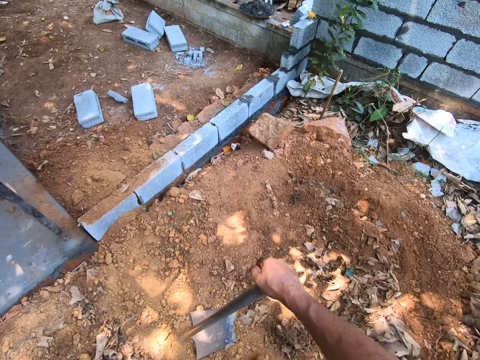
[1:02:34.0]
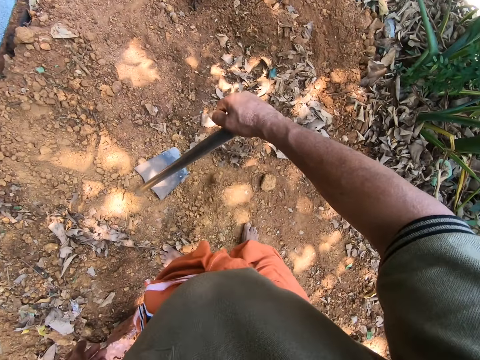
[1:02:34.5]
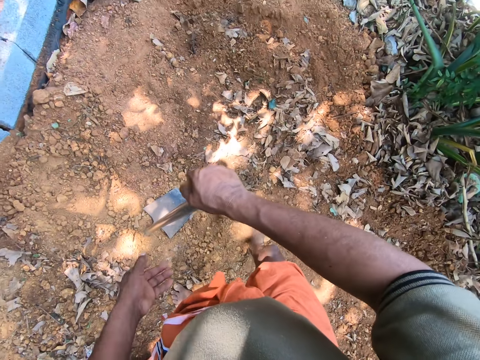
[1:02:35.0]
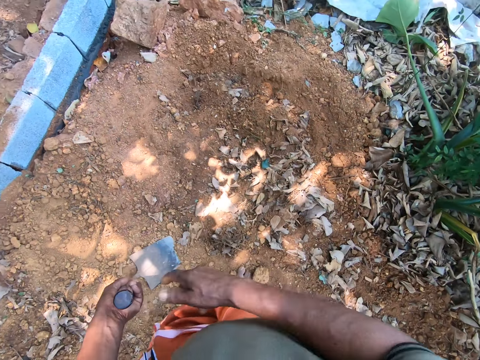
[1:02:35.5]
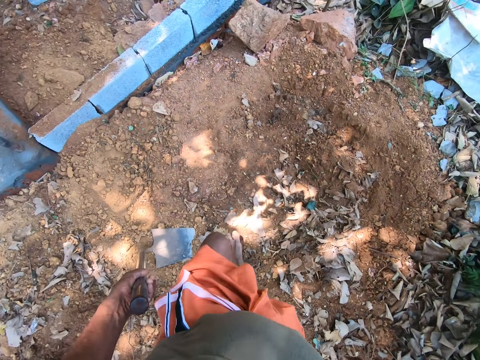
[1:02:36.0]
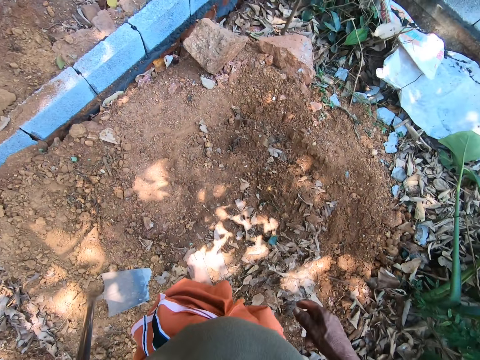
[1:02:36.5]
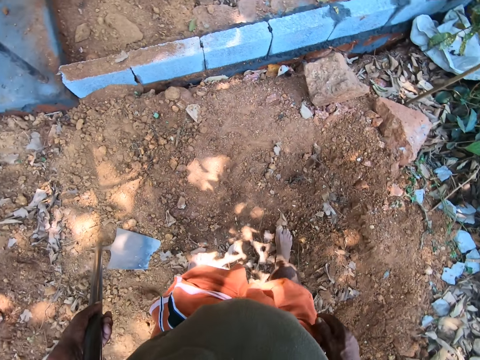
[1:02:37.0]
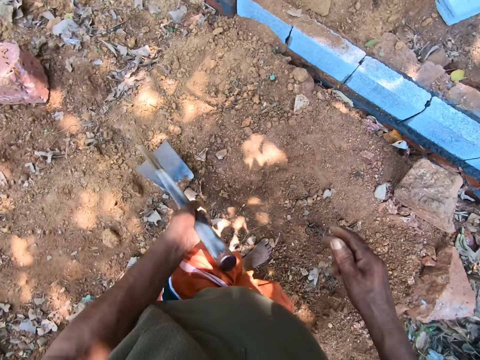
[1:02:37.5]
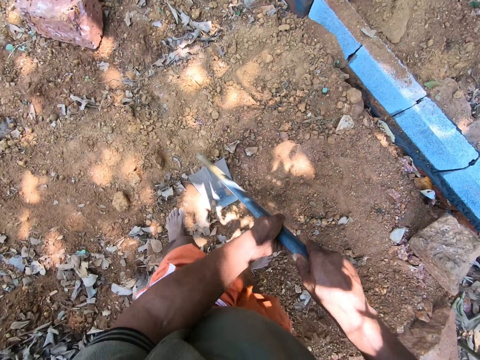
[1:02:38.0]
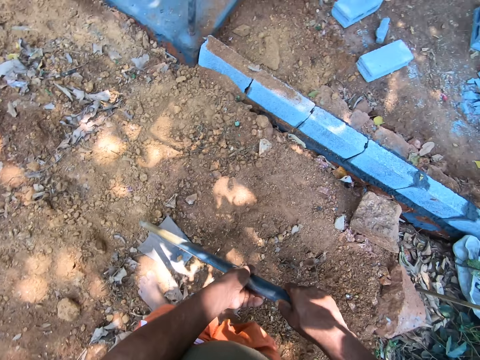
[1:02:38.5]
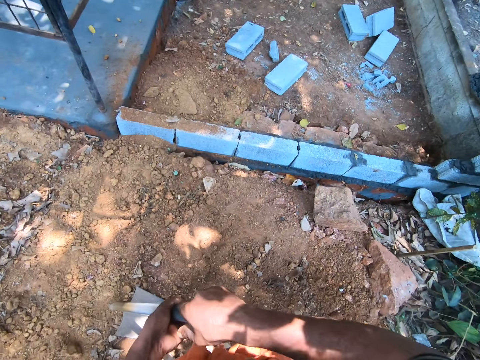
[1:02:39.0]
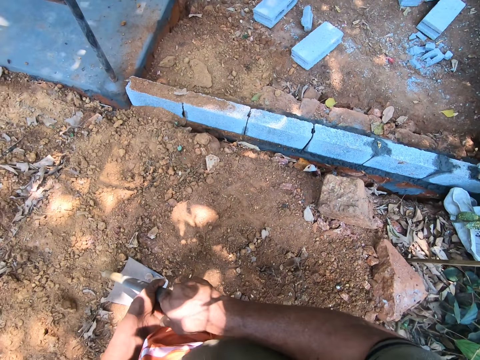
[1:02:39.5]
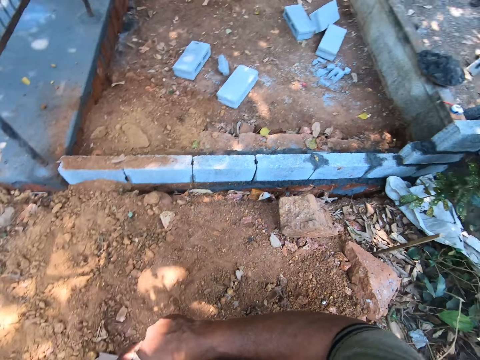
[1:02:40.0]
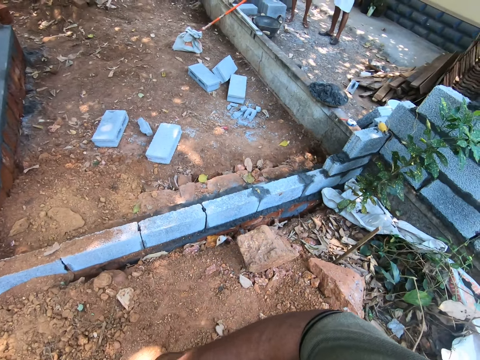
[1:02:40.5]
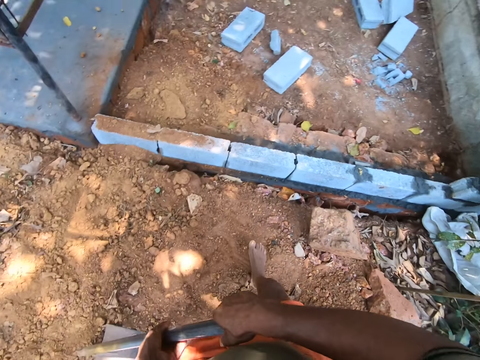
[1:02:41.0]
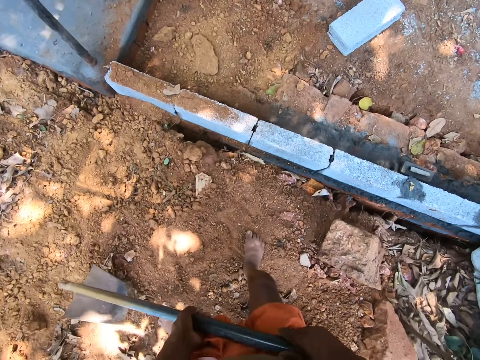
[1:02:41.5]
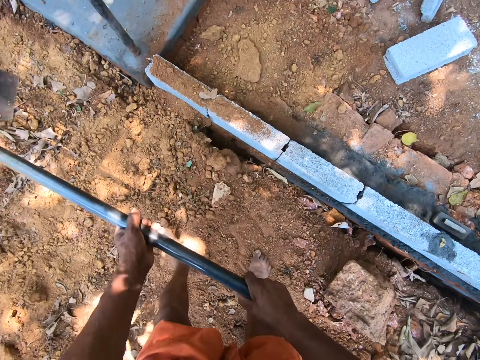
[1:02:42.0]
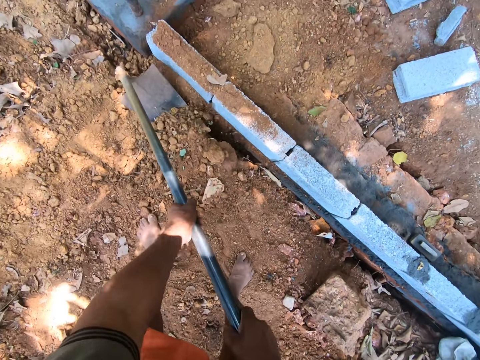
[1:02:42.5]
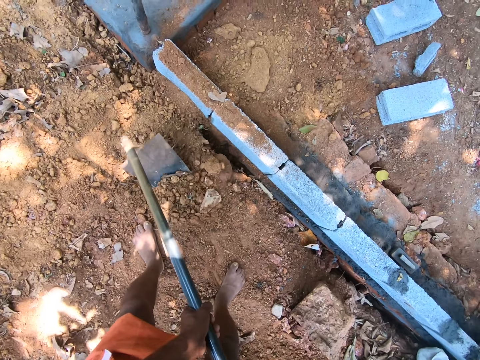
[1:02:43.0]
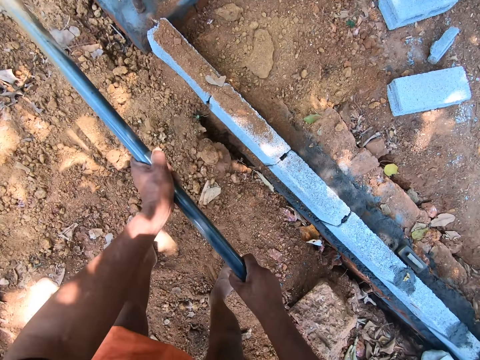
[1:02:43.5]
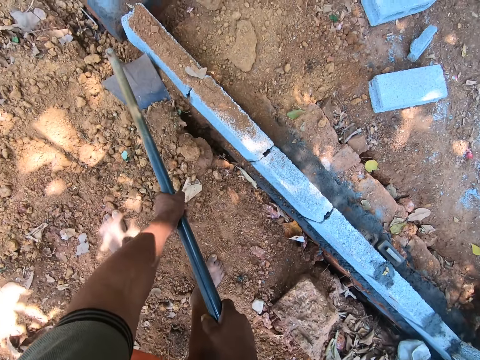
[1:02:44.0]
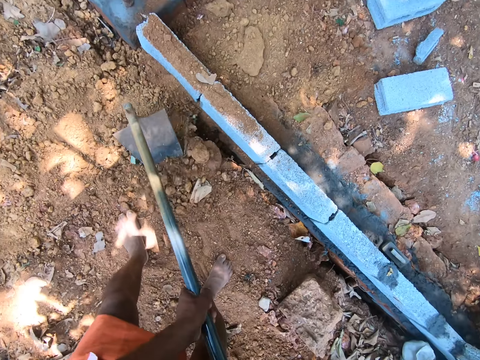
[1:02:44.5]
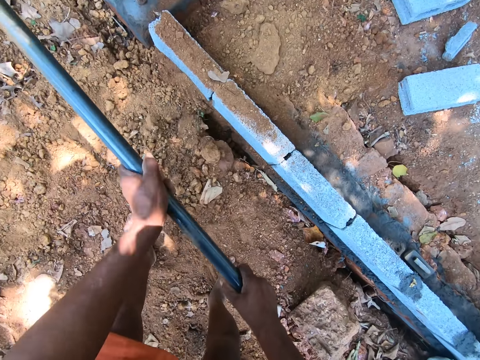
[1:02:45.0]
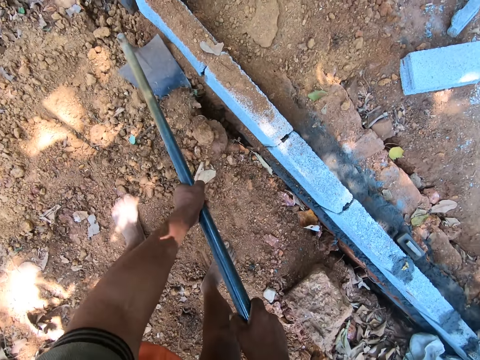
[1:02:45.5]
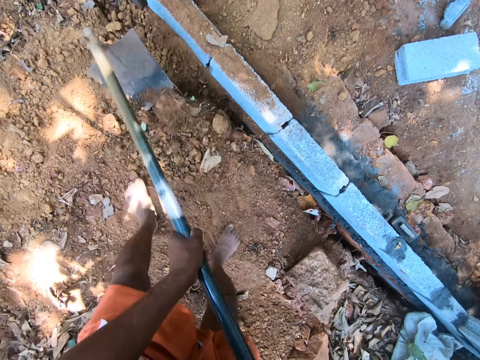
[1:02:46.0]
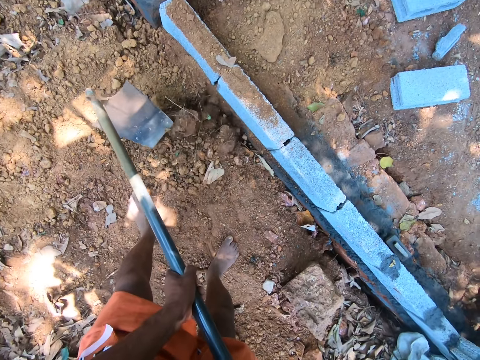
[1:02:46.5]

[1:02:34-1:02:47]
The camera wearer holds the digging hoe in an upright position with his left hand. He digs the ground with the digging hoe in his hands.

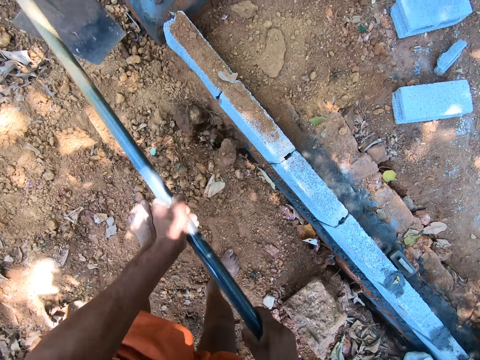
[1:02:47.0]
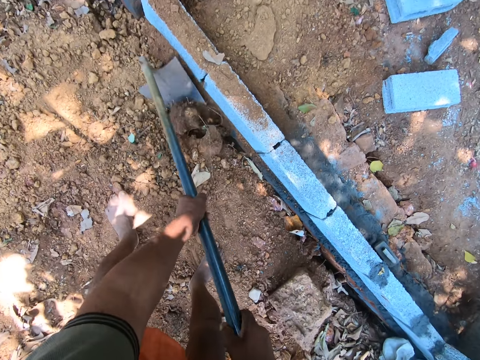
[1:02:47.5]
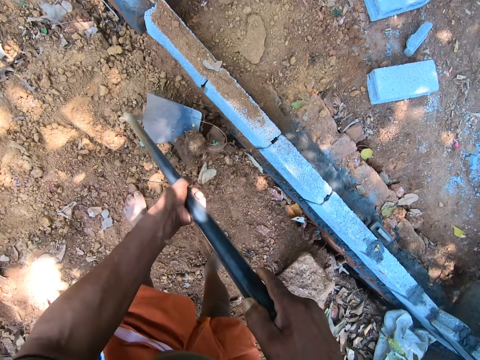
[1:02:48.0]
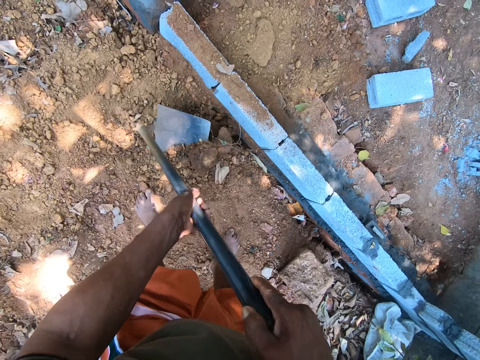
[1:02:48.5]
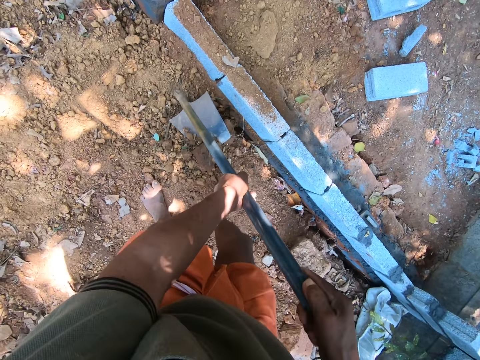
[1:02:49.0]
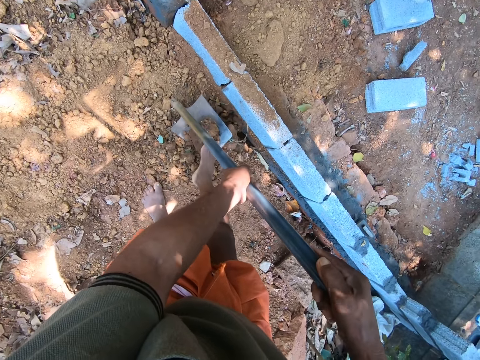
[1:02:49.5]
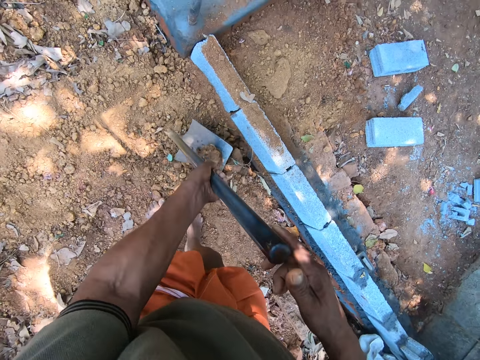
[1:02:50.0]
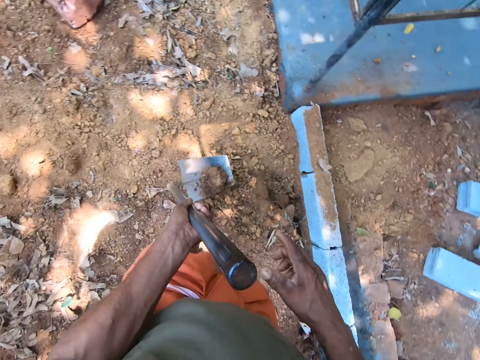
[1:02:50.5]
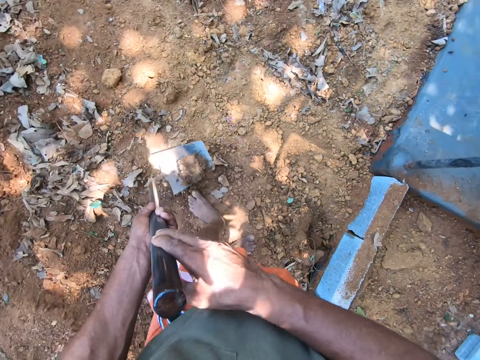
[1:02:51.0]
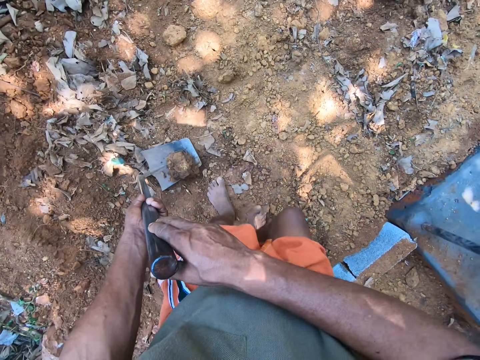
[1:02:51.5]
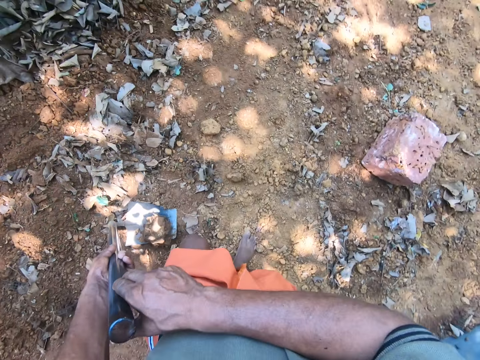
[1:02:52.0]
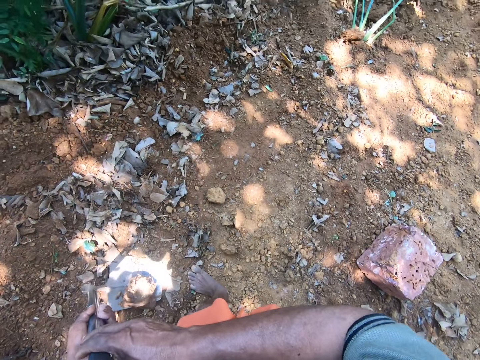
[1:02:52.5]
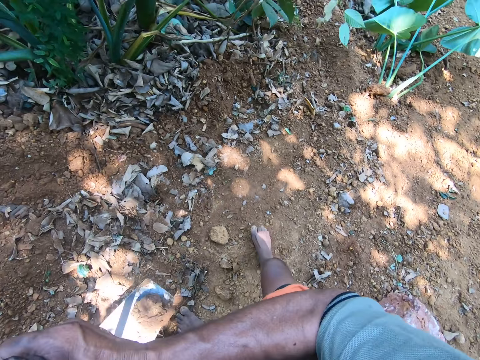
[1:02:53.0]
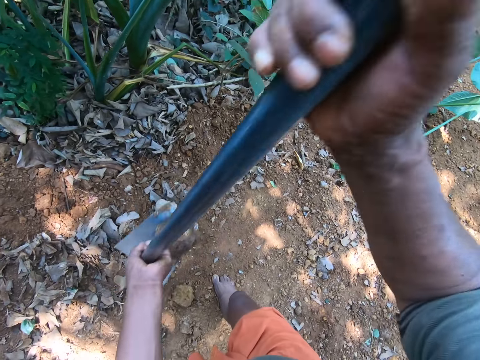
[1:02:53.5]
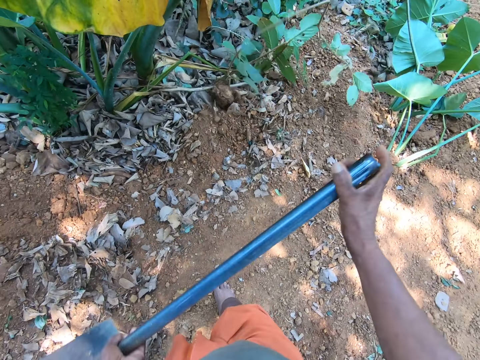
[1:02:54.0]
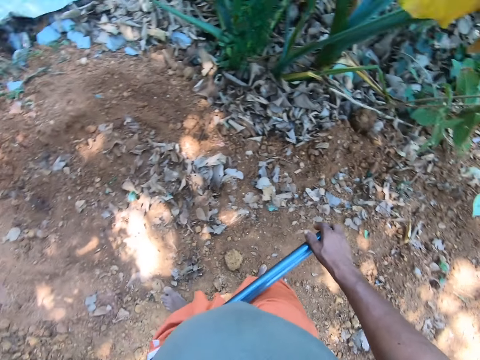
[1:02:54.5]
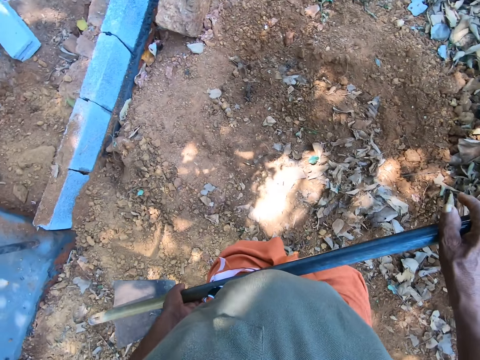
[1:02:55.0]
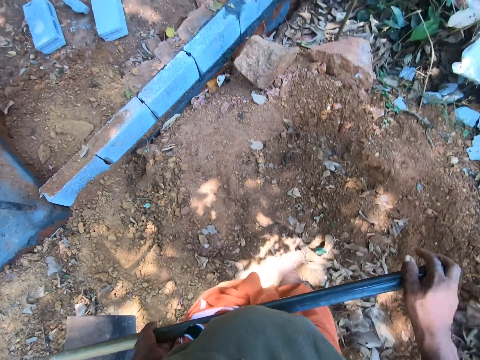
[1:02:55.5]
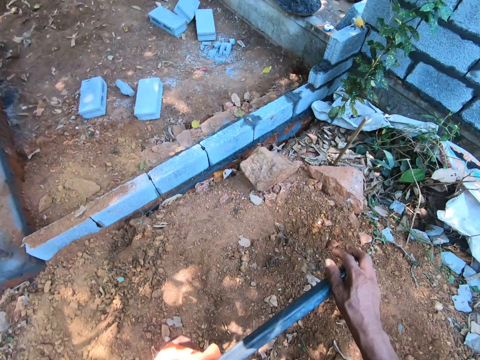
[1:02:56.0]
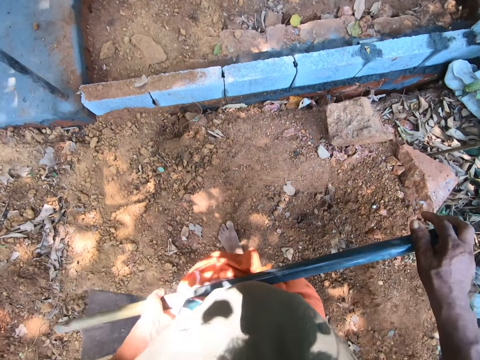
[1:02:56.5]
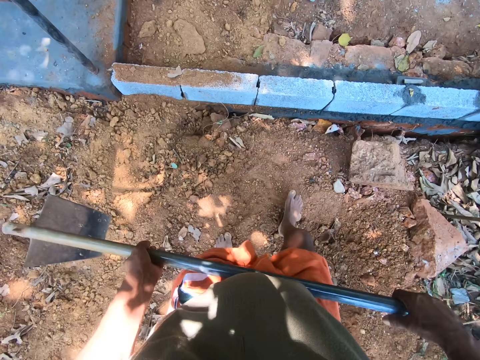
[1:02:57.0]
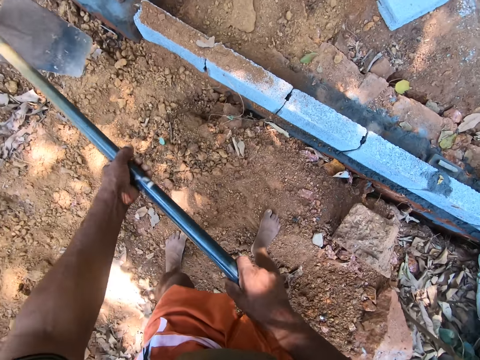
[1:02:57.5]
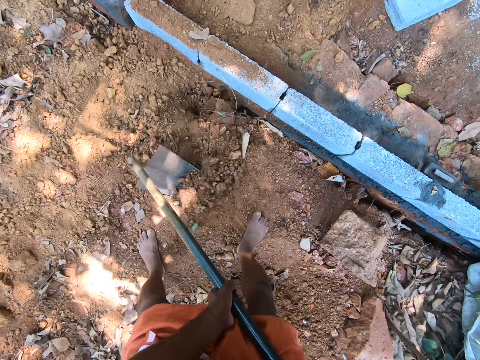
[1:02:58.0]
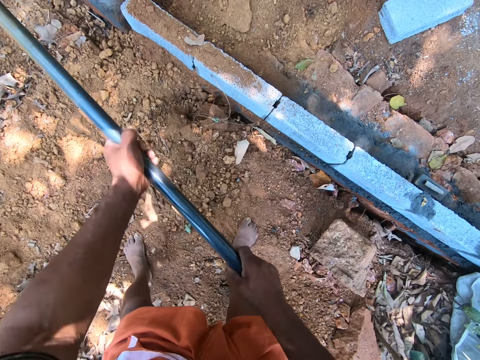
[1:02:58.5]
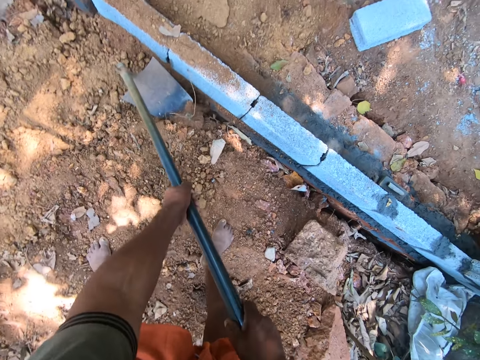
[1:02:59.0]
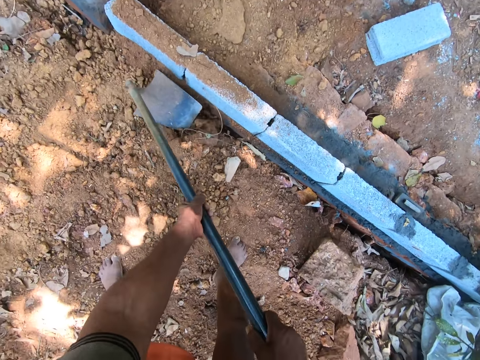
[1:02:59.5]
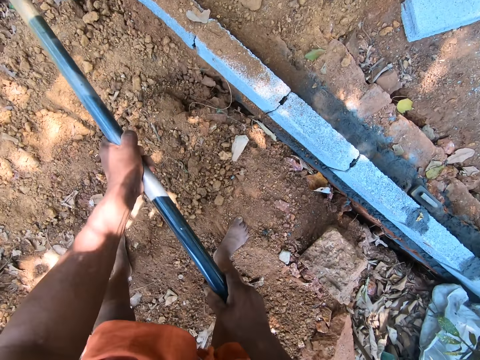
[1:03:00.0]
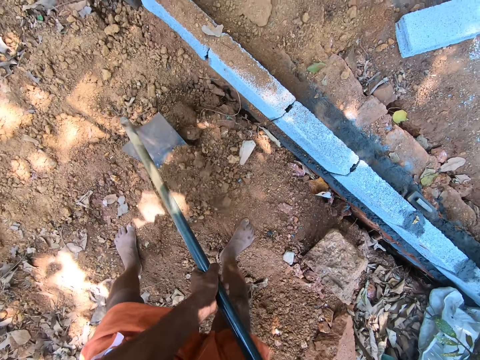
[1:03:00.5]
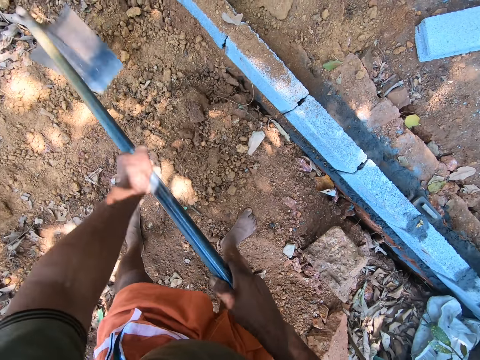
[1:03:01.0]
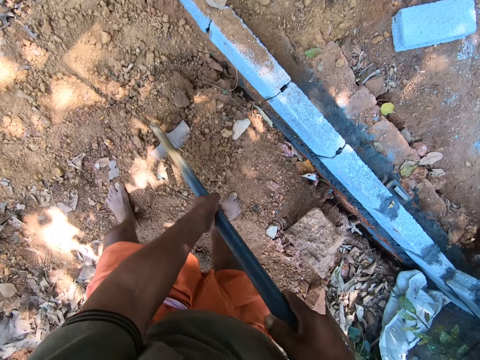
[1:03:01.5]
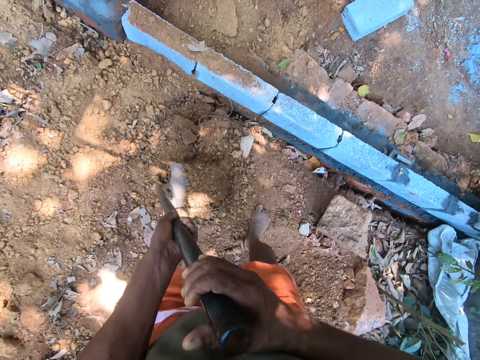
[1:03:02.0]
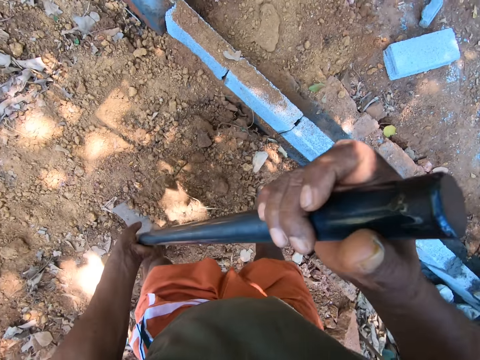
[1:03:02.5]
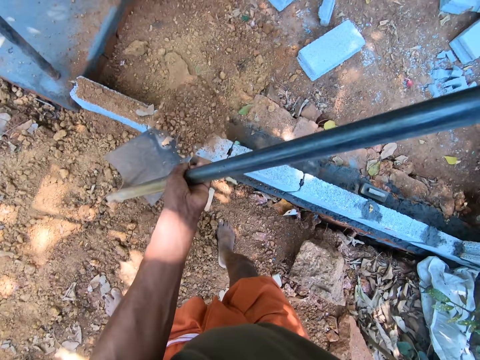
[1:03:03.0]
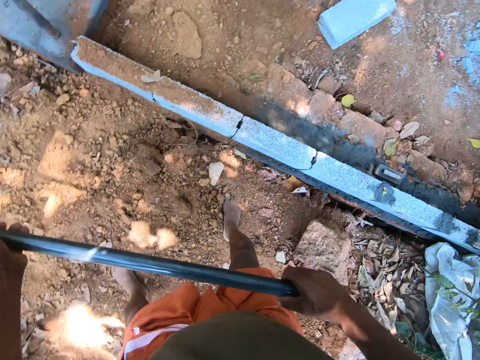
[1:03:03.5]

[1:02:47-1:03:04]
The camera wearer collects the rock with the hoe. He pushes the stone on the ground with his right leg on the digging hoe. He lifts the stone with the digging hoe with his left hand. He throws the stone in the digging hoe in a bush with both hands. He walks around the compound. He digs the ground with the digging hoe in his hands. He scoops sand from the ground with the digging hoe in his hands. He pours the sand in the digging hoe in his hands in the fenced space.
